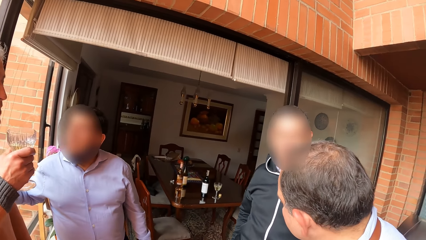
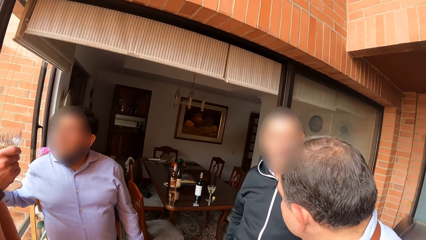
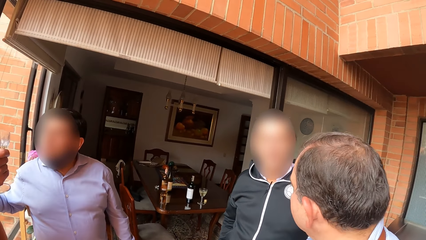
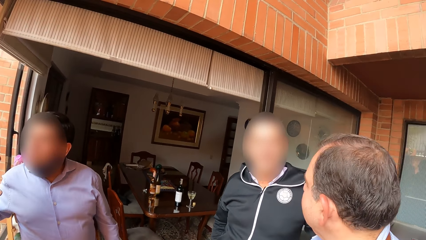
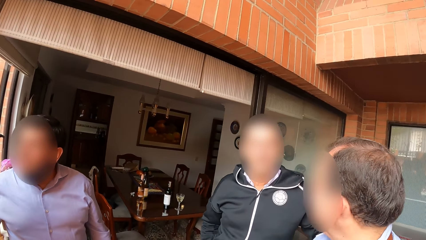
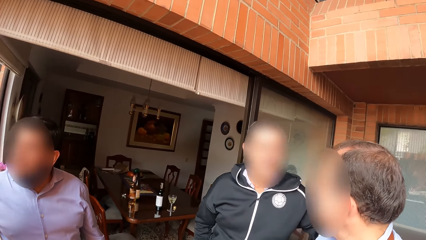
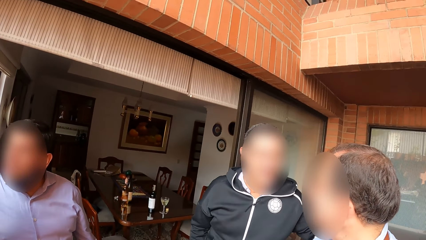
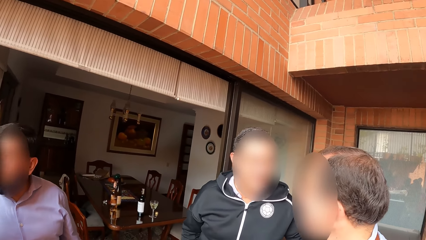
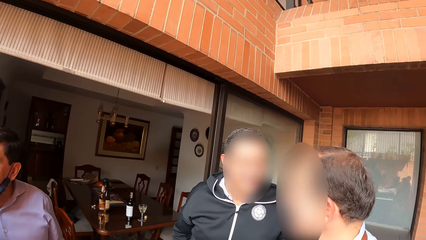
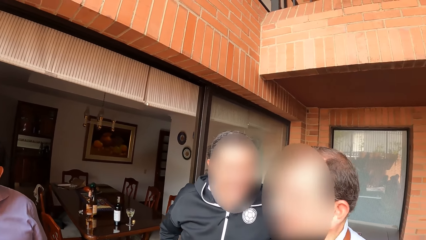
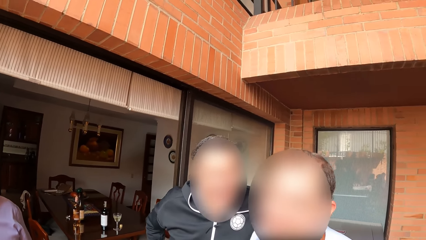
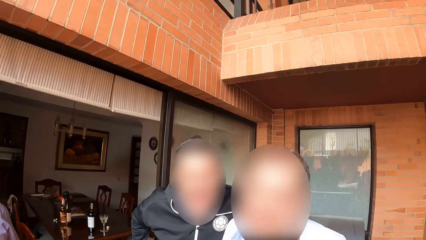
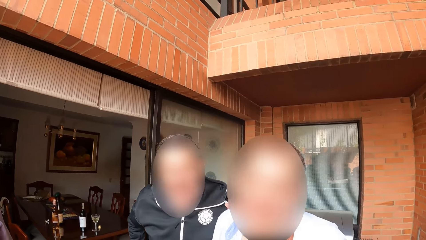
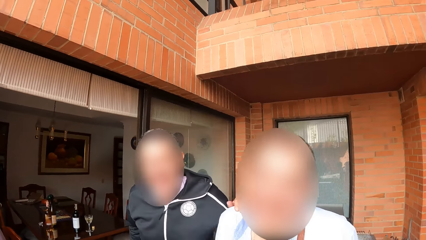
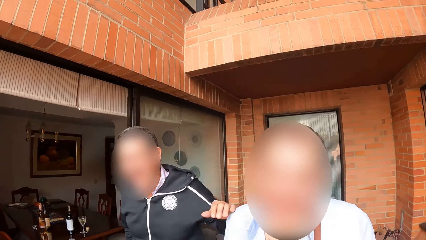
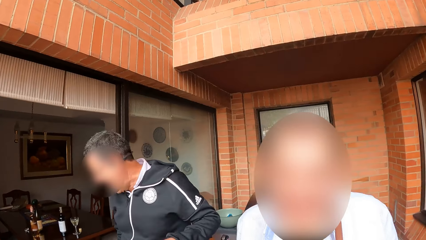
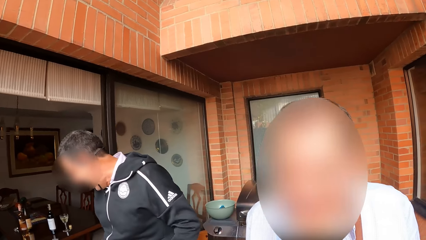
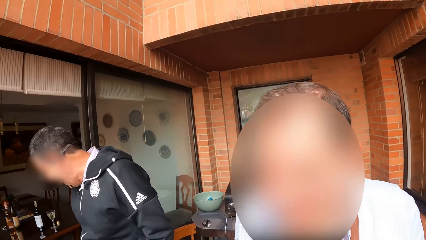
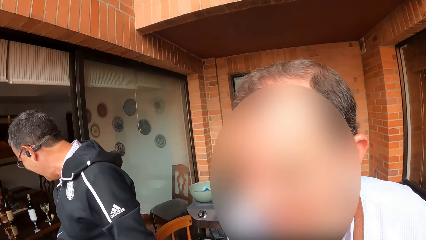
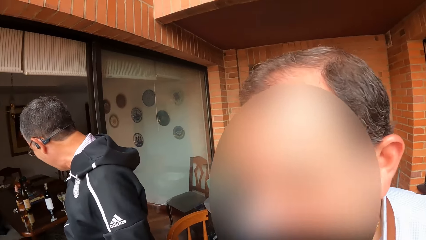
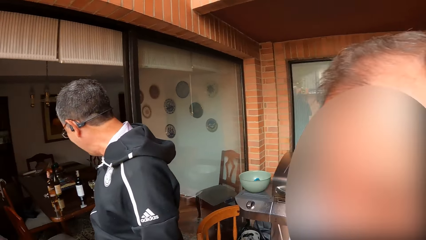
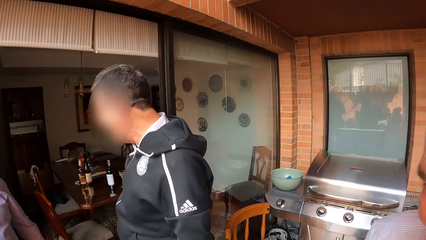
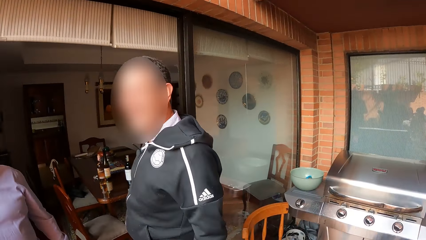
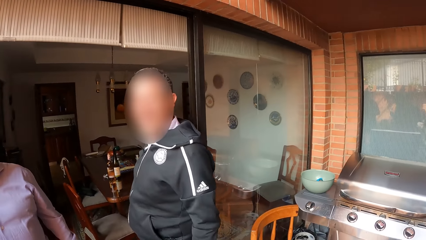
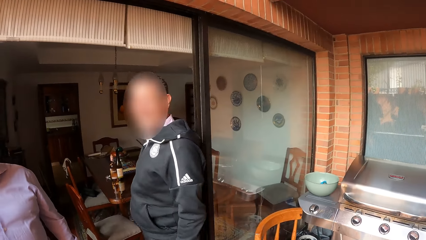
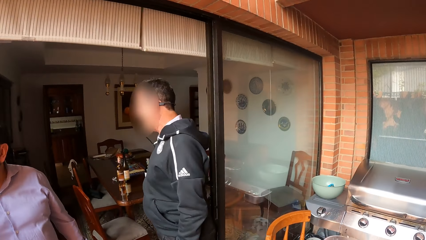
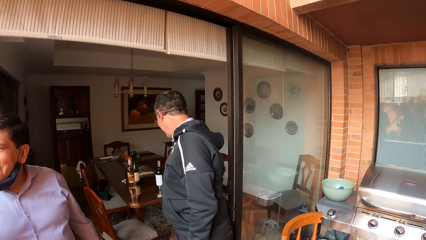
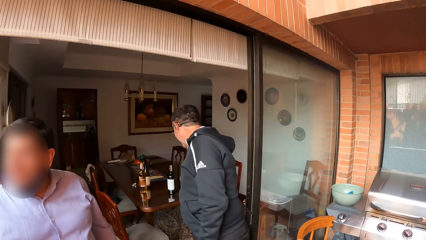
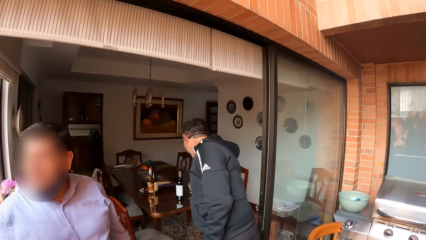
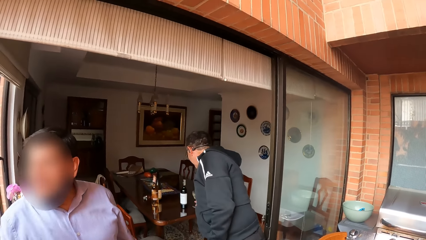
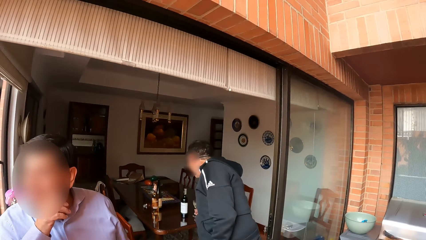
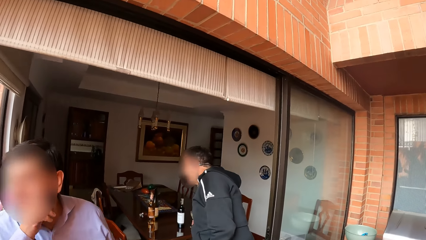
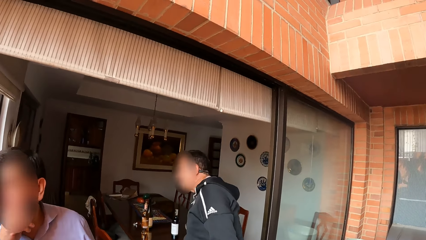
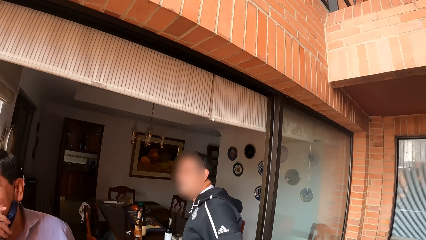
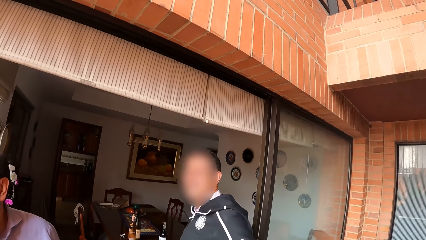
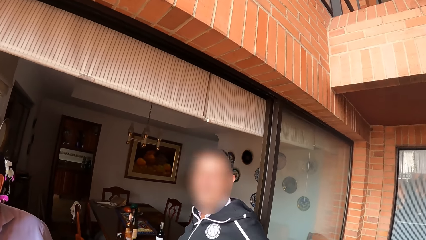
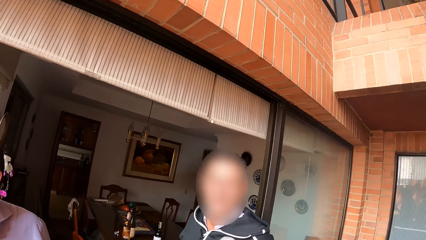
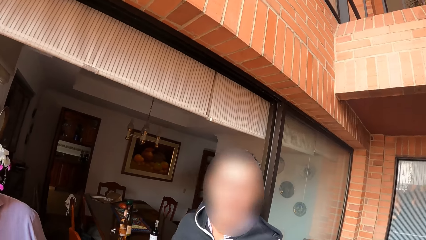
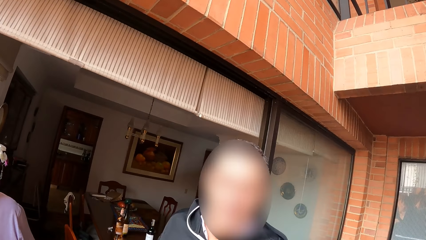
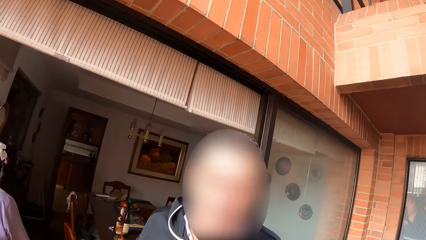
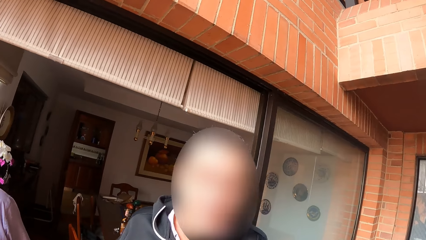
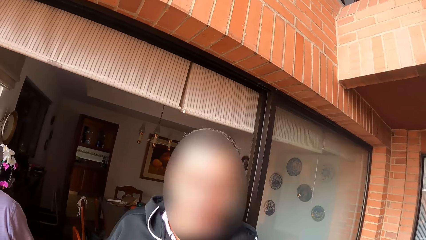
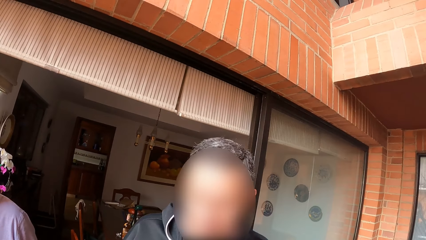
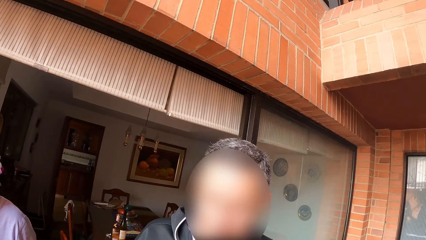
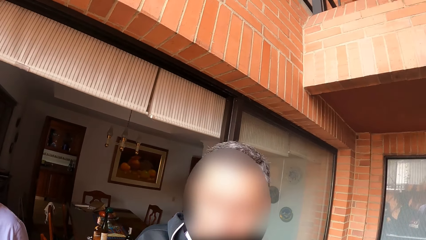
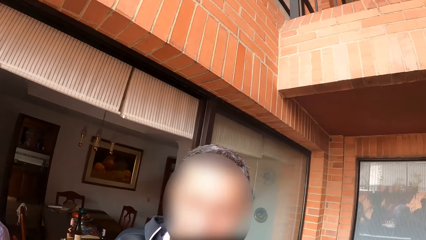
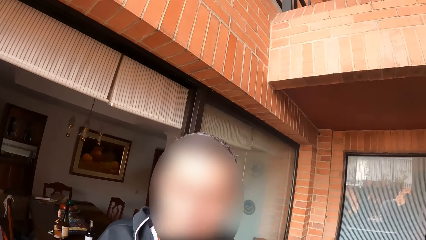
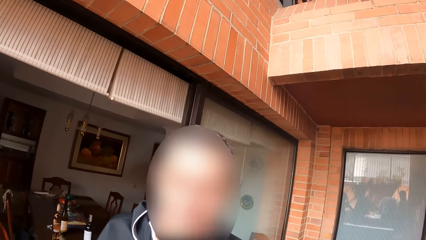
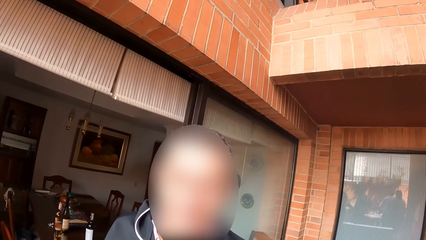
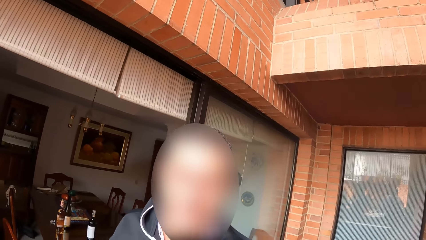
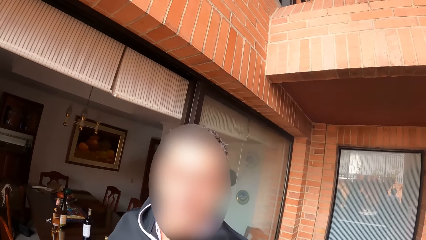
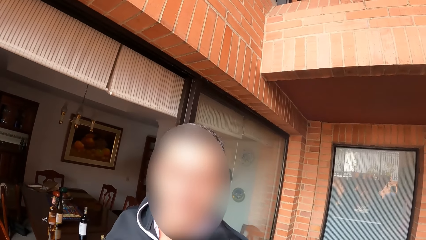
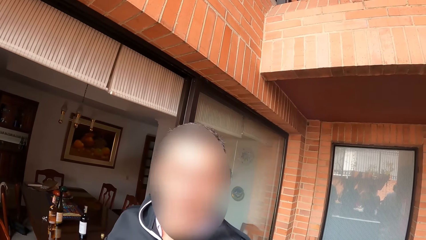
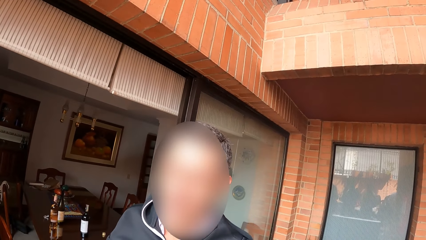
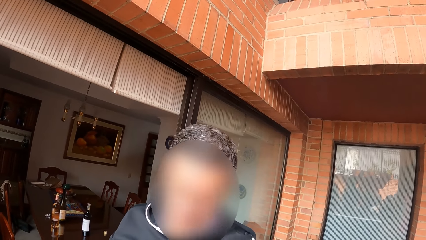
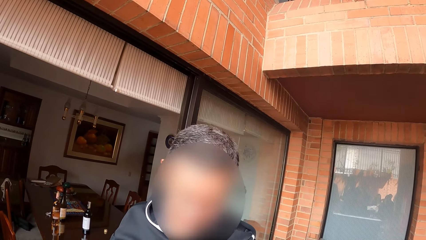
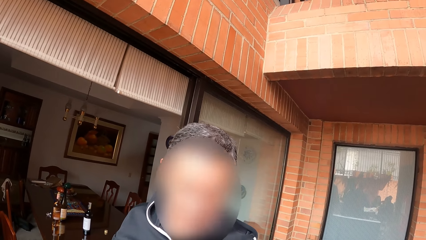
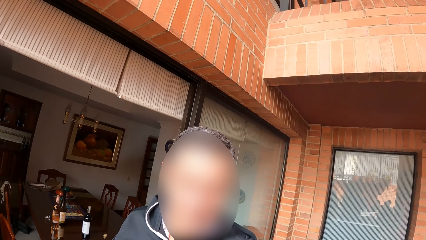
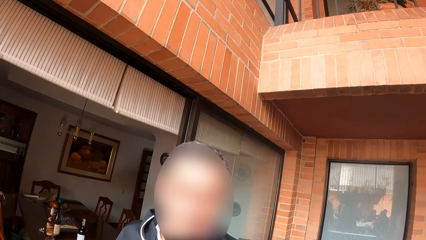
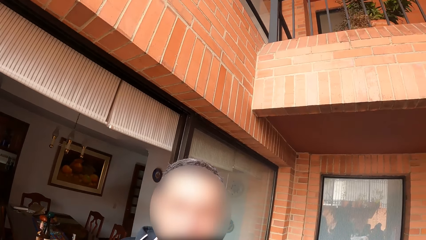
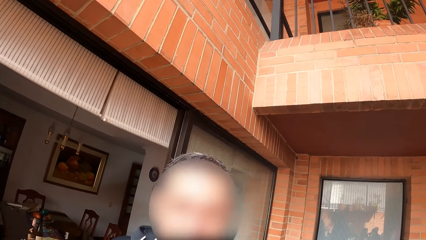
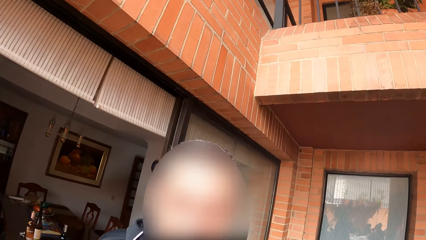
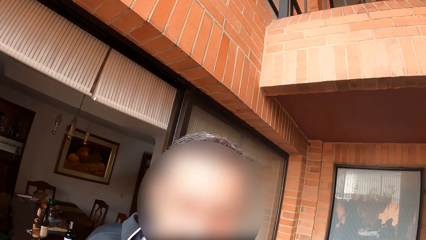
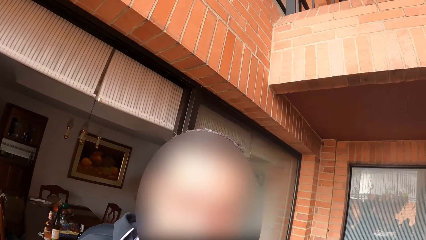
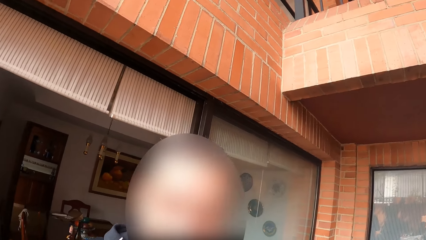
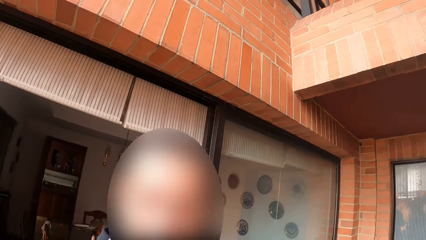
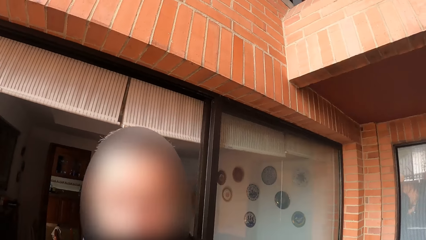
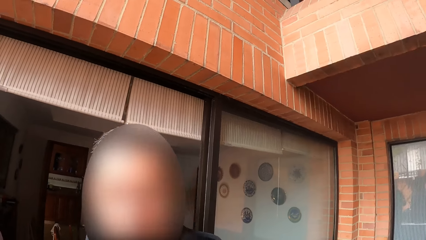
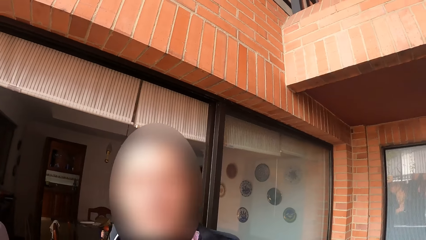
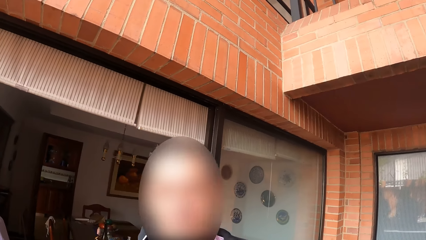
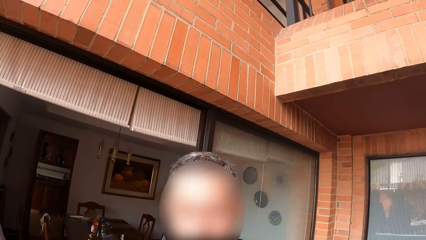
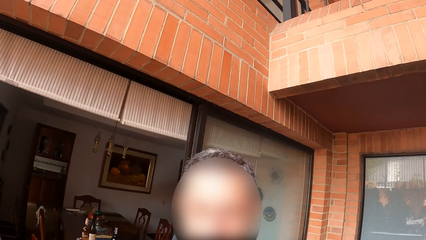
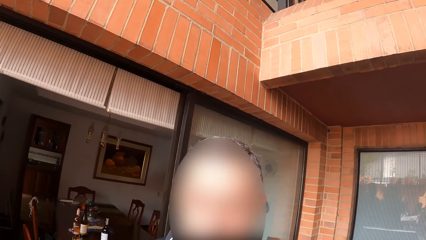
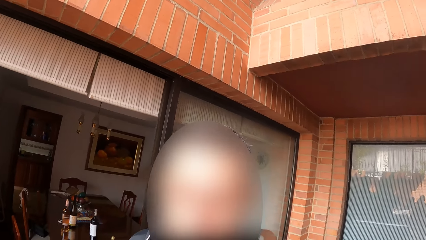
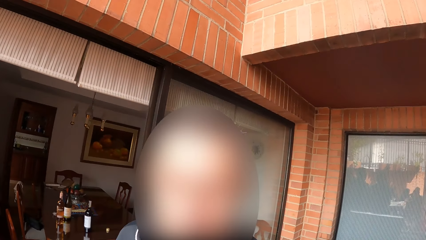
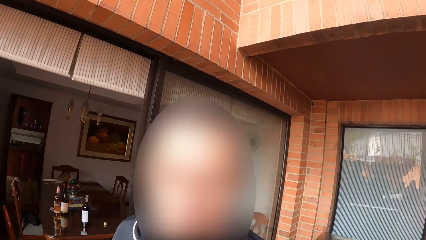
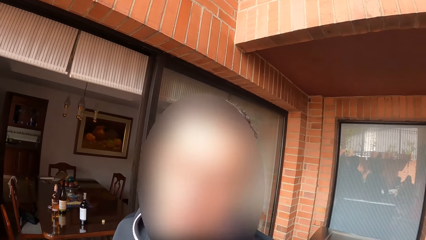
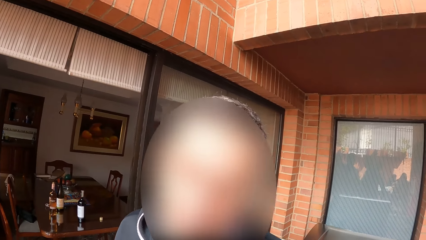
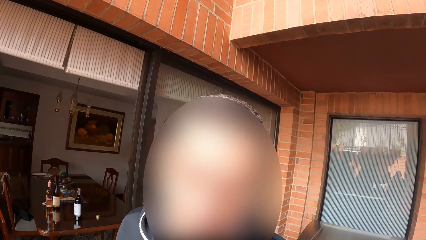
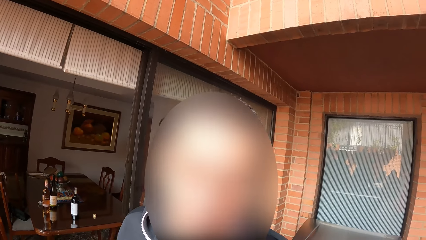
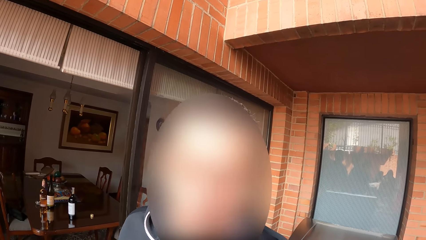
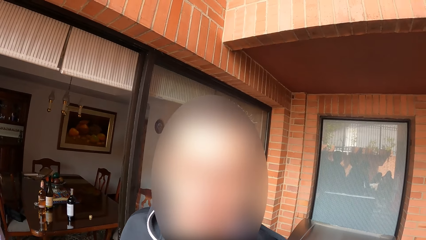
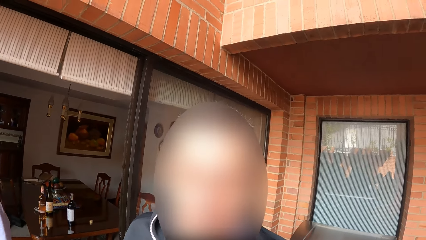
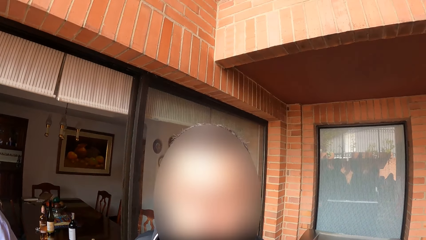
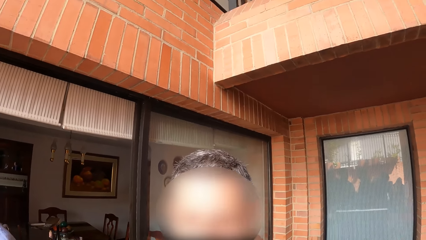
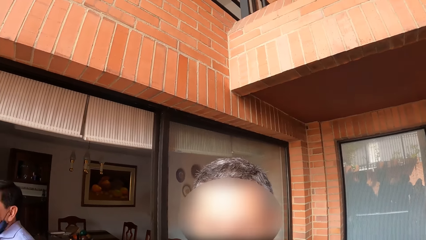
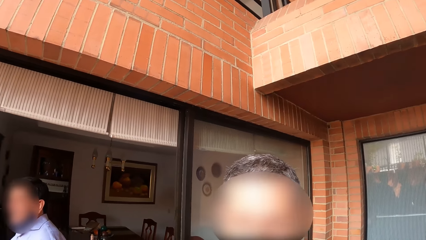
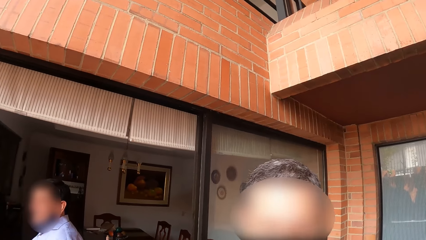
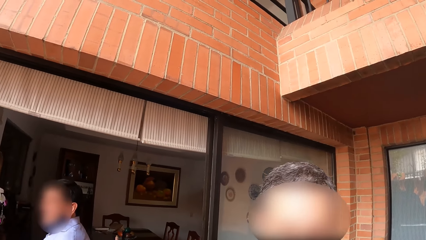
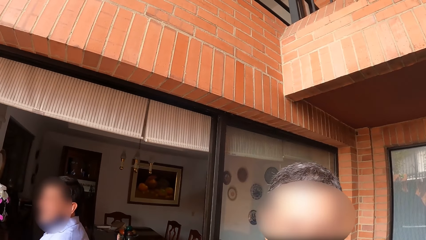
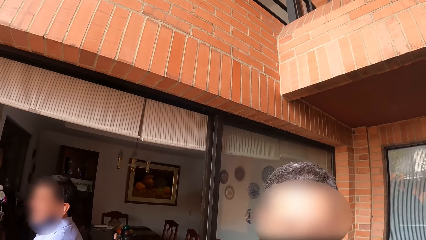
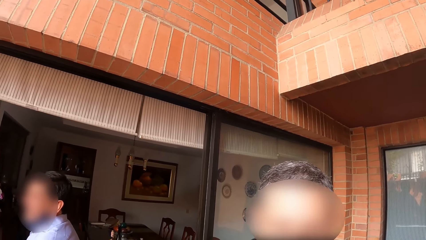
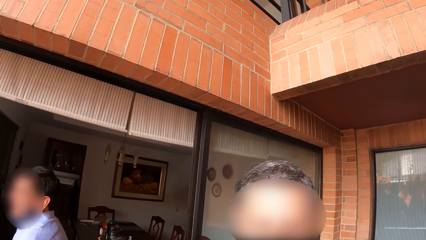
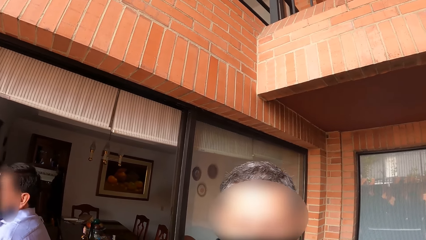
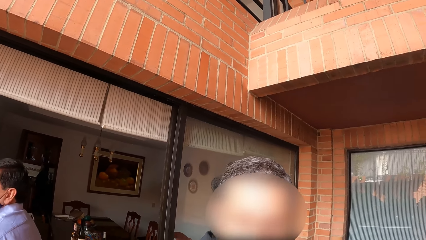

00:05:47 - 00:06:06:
A man picks up a cup on a table with his right hand. Another man touches his face with his right hand. The camera wearer converses with the first man.
